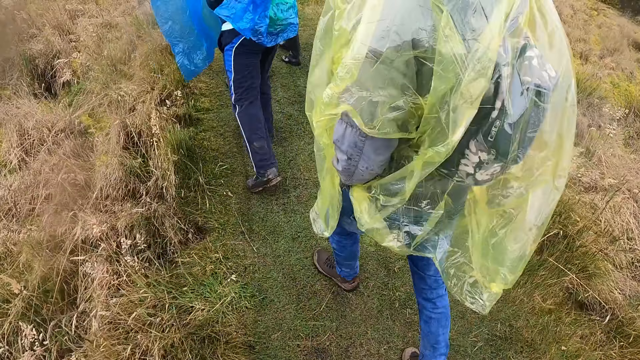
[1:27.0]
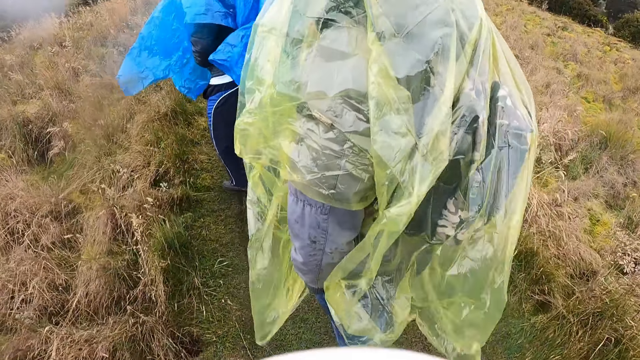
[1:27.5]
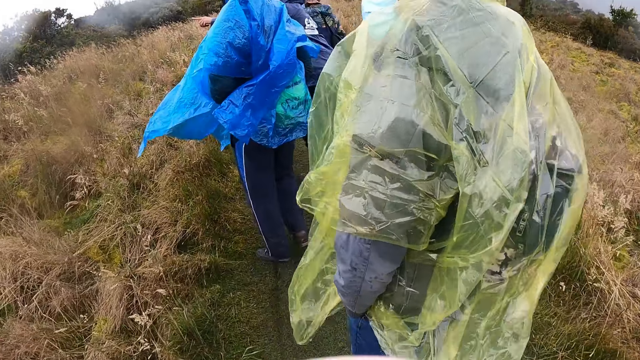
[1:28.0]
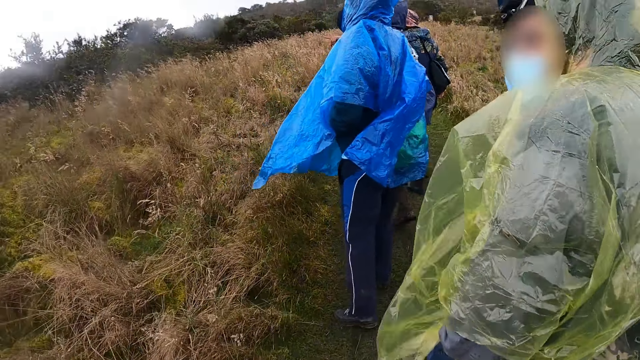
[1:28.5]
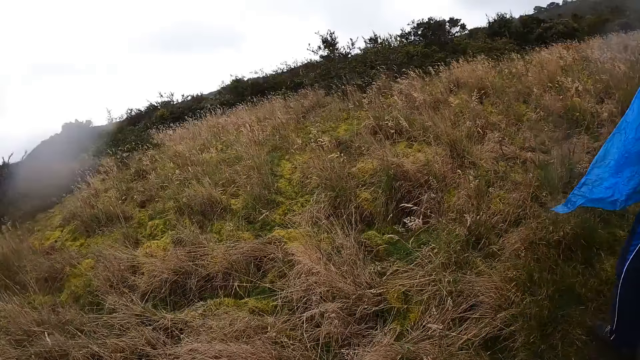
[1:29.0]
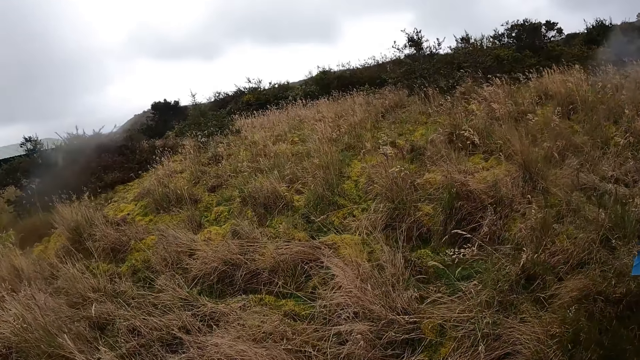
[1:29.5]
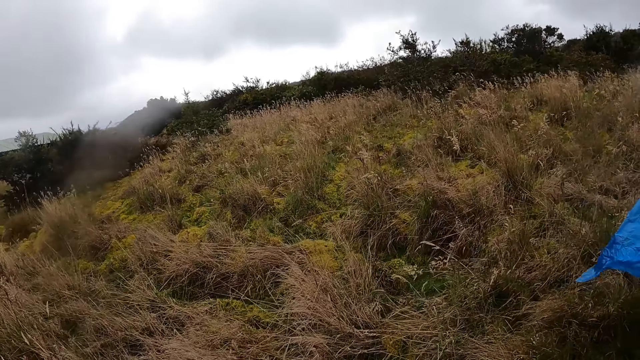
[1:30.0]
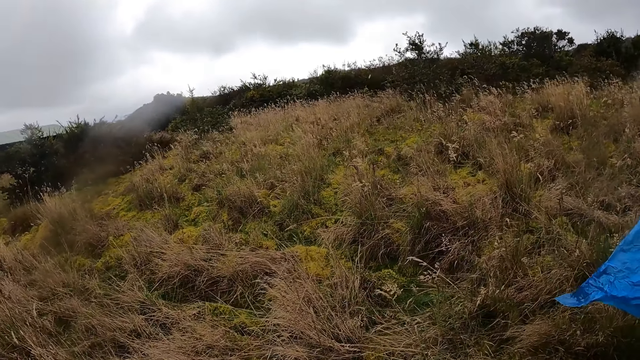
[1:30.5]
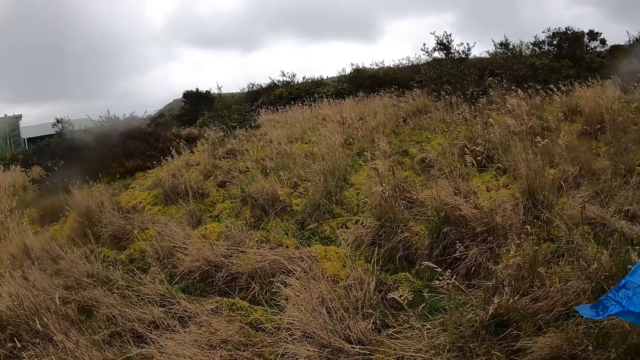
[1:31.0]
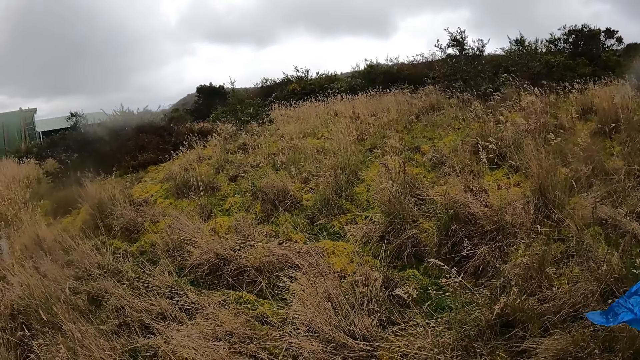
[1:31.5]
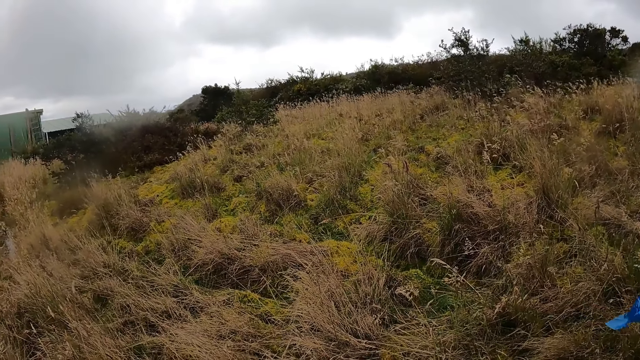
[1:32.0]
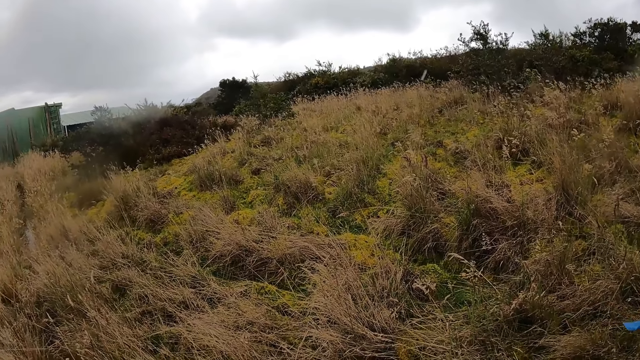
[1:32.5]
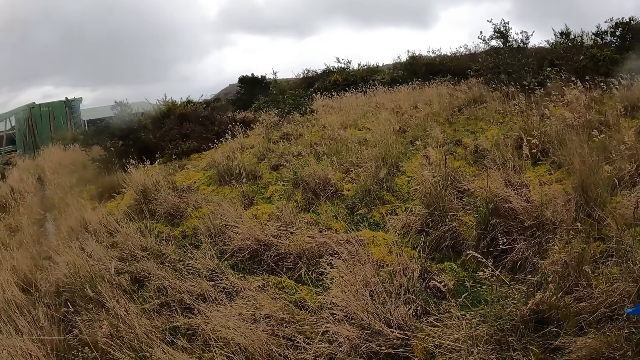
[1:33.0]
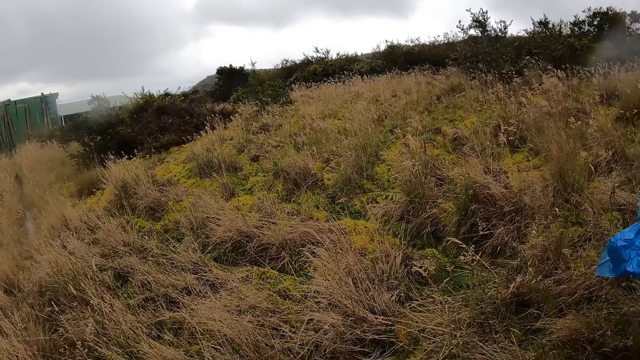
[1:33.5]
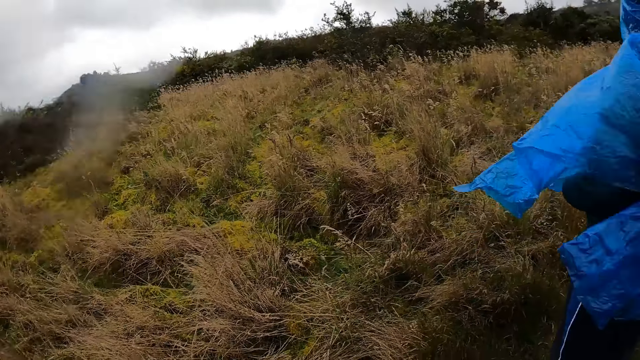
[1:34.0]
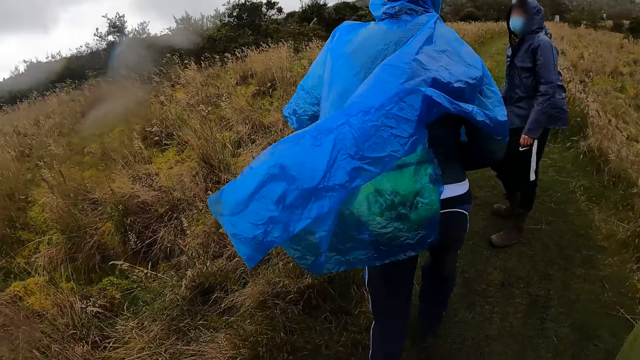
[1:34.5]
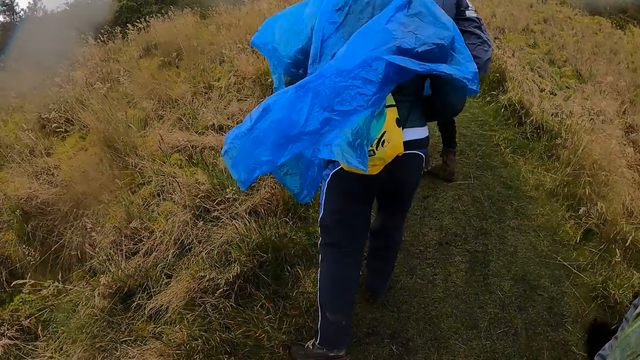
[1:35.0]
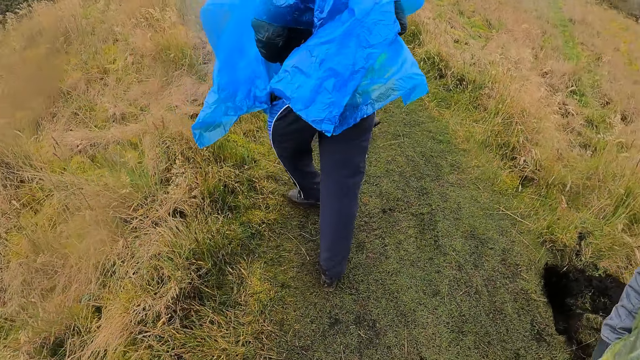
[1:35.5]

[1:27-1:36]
The camera wearer looks around the bushes. They stand at the bush.

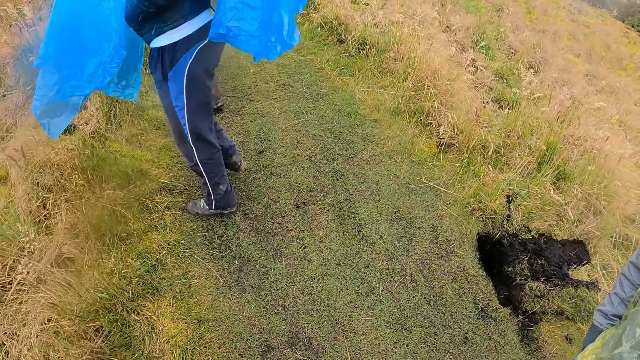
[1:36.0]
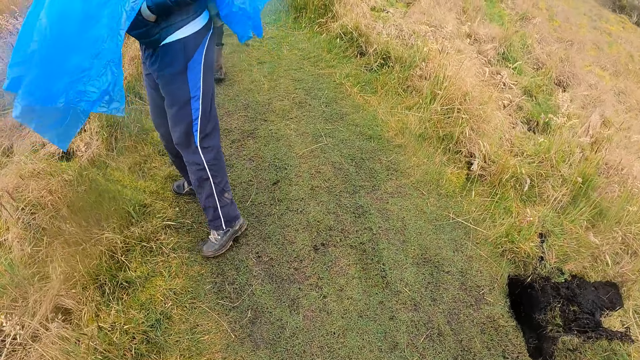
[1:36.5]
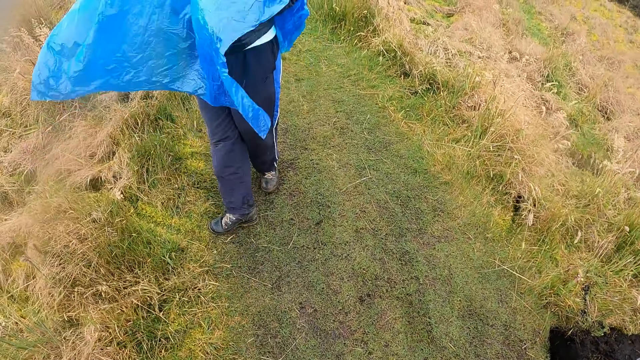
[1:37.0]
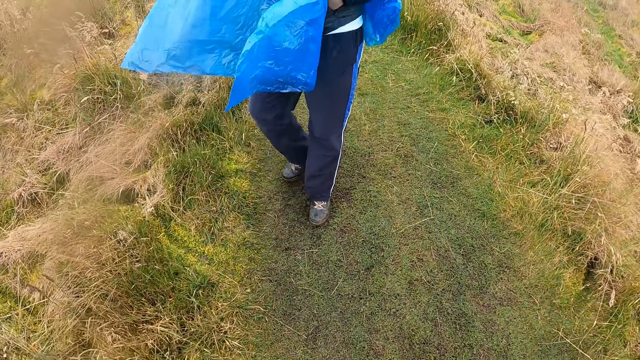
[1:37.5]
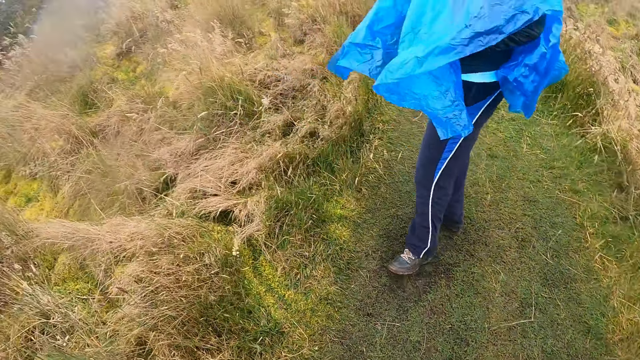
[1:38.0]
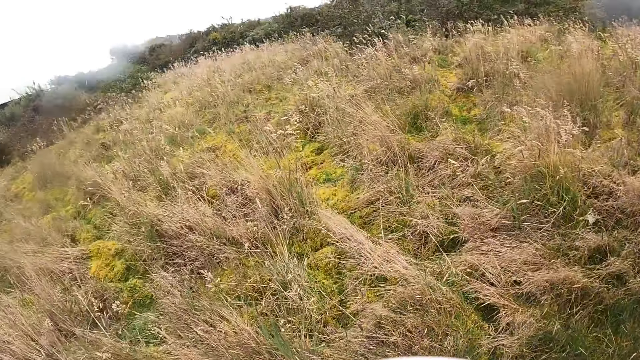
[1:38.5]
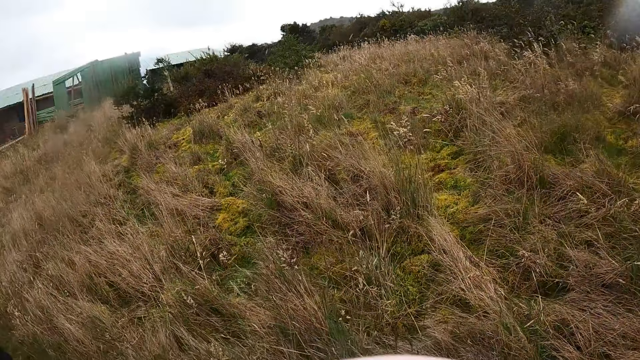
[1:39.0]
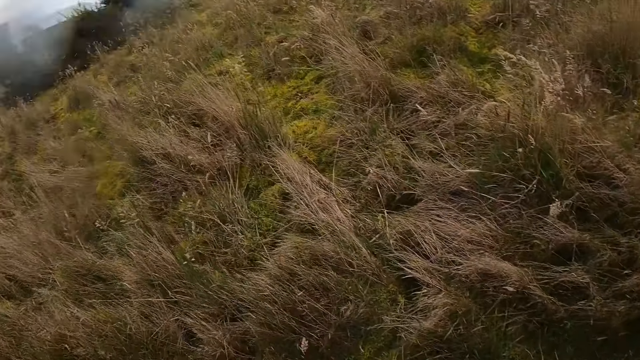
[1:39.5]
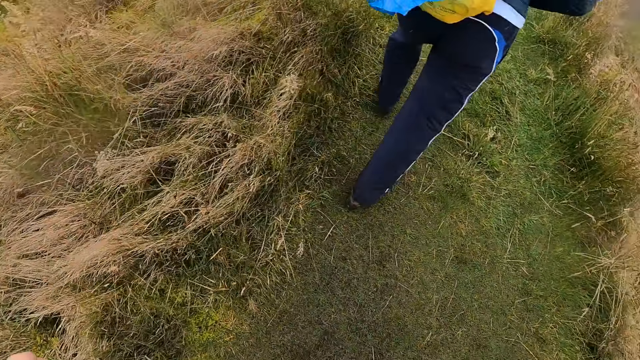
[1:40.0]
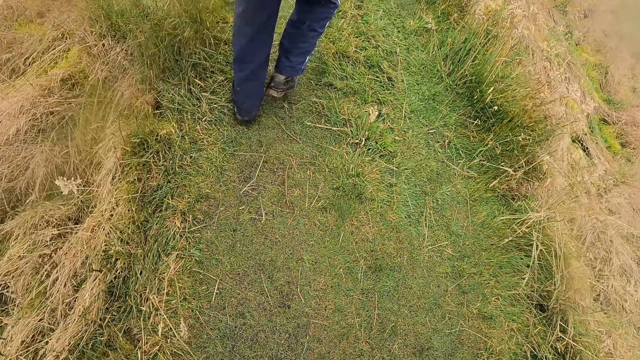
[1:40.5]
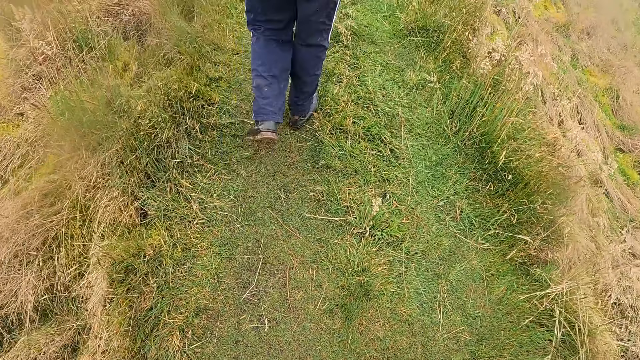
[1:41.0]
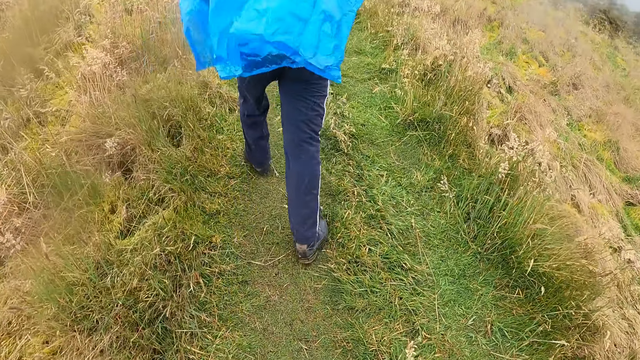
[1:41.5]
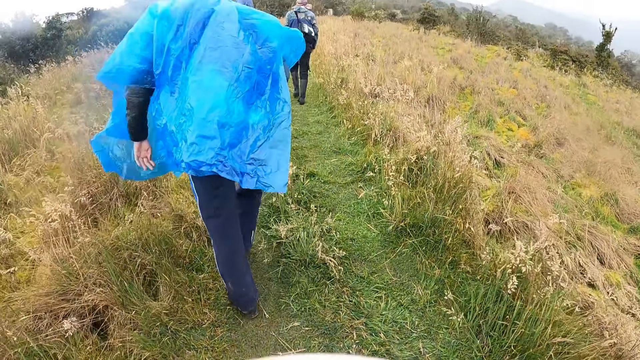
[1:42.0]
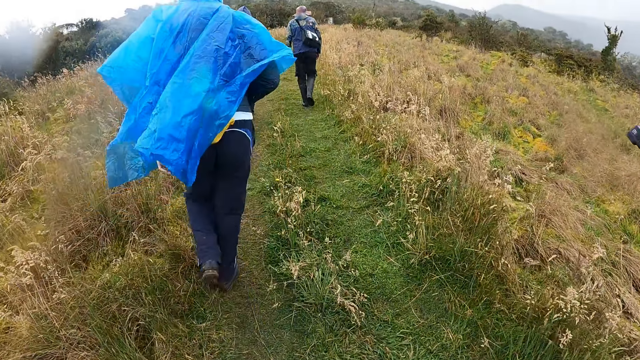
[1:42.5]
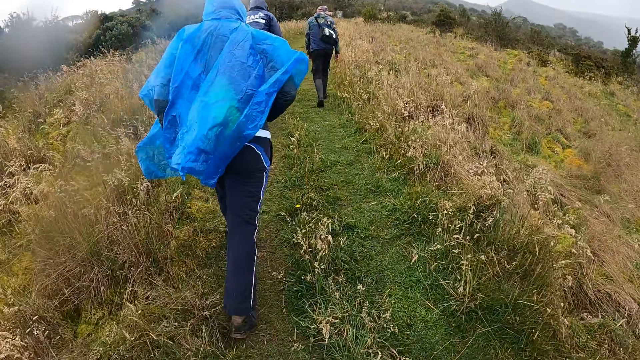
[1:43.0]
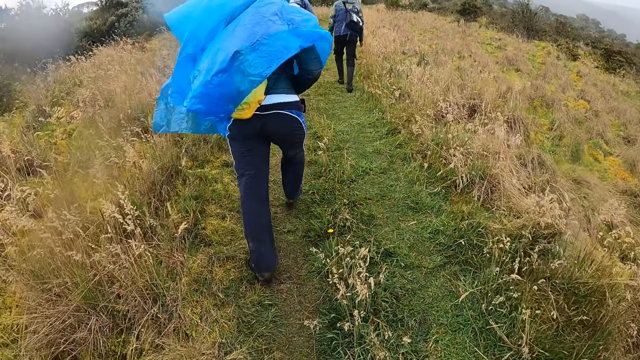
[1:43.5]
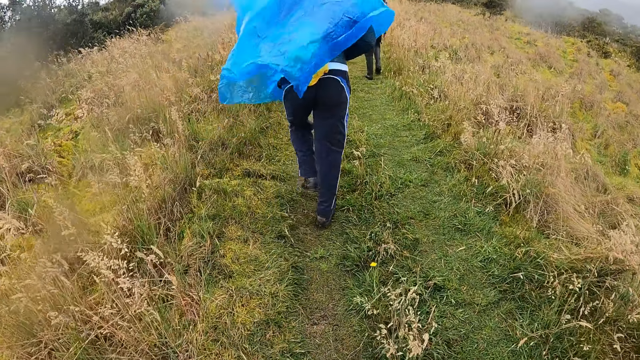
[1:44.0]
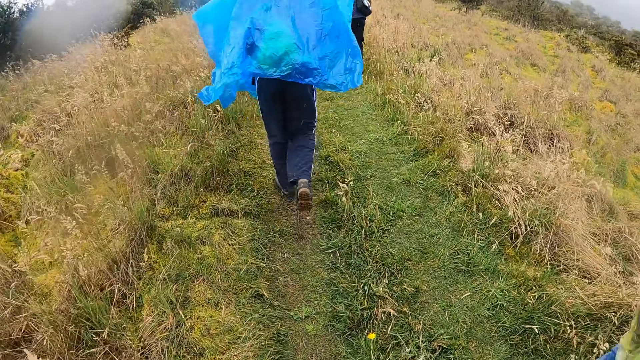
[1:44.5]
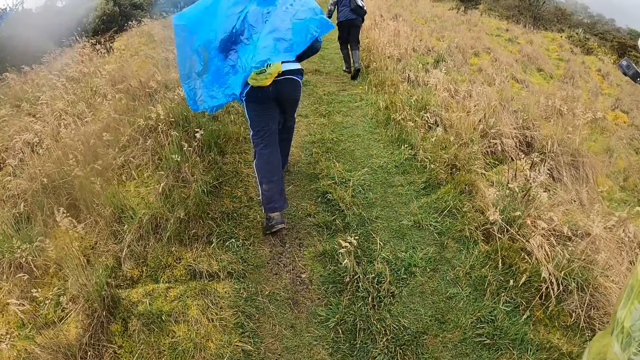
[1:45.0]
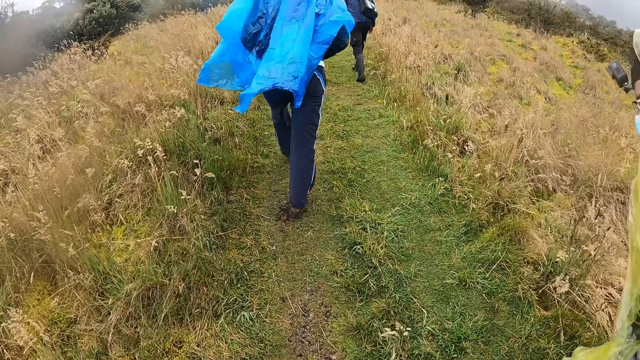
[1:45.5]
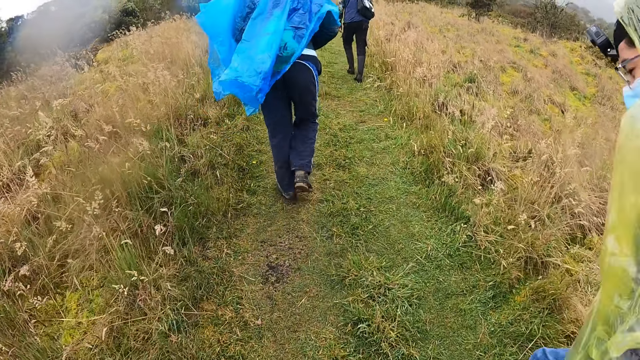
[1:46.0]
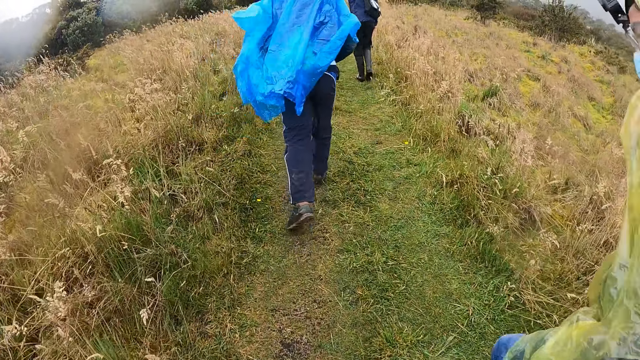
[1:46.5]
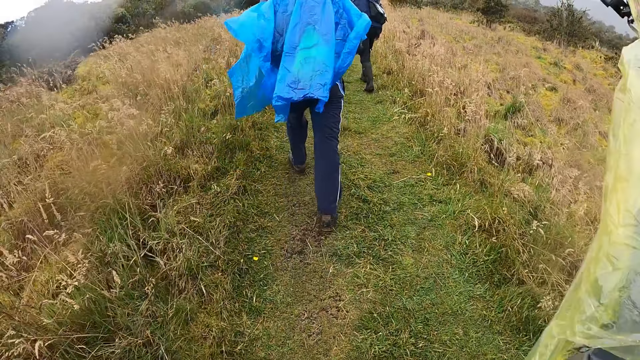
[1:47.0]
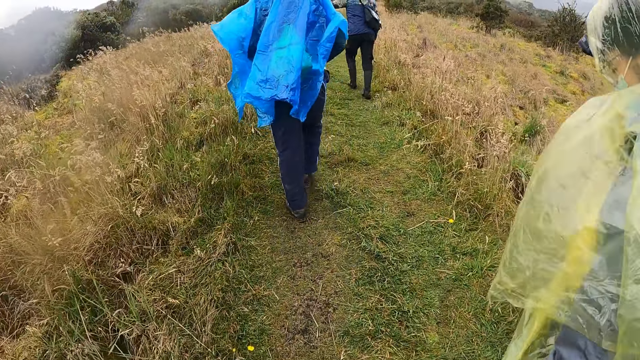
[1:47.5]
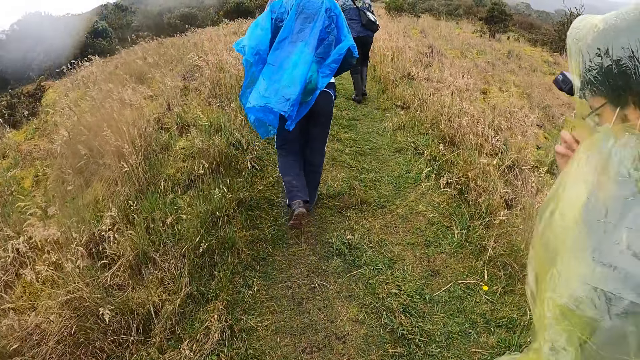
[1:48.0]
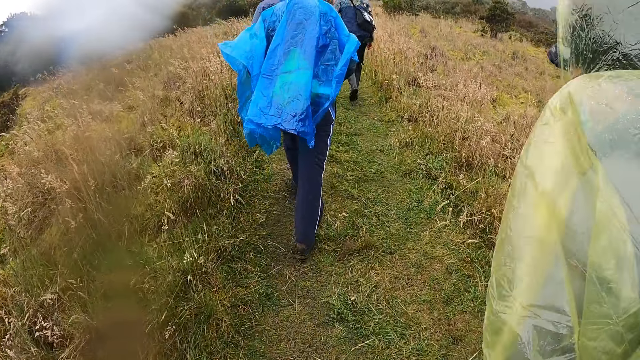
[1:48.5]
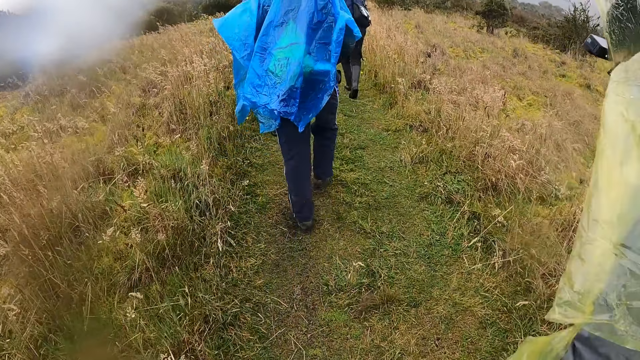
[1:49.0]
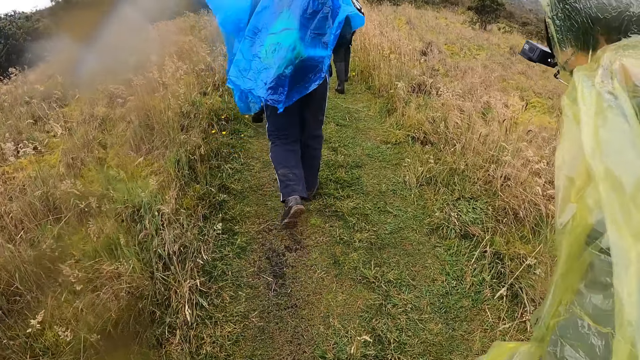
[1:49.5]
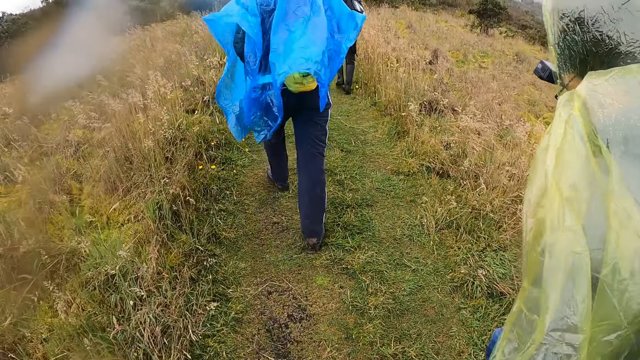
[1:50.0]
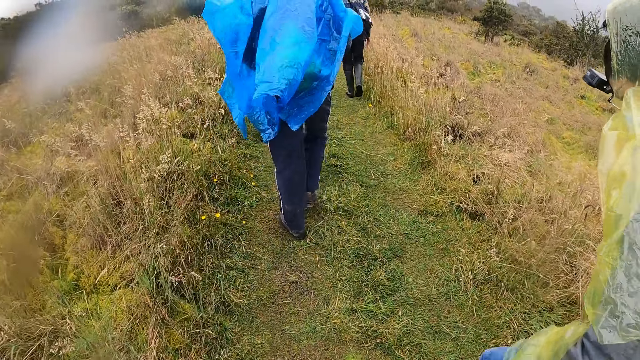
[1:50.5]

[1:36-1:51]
The camera wearer moves along the path. A man backtracks on the path. The camera wearer looks around the bushes. She walks on the path behind the man. She moves her hand.
